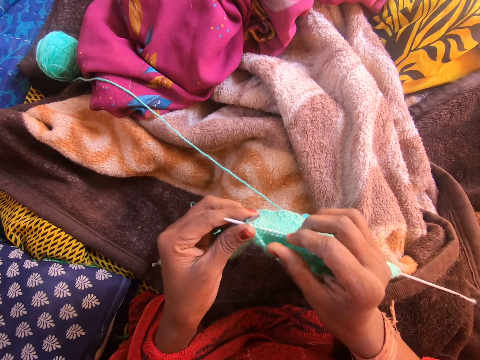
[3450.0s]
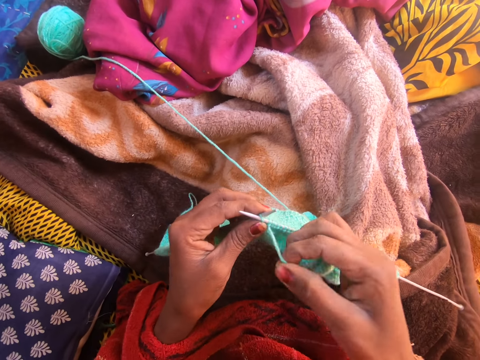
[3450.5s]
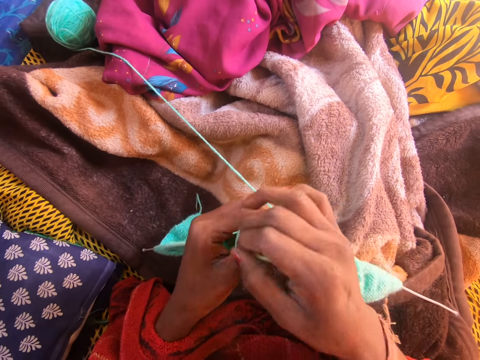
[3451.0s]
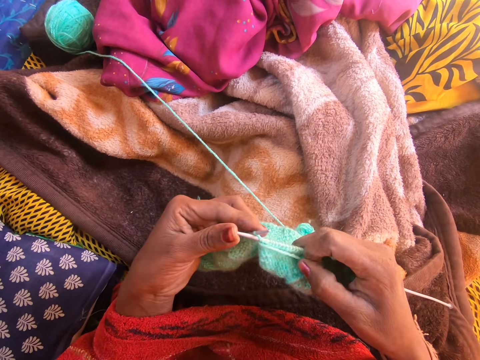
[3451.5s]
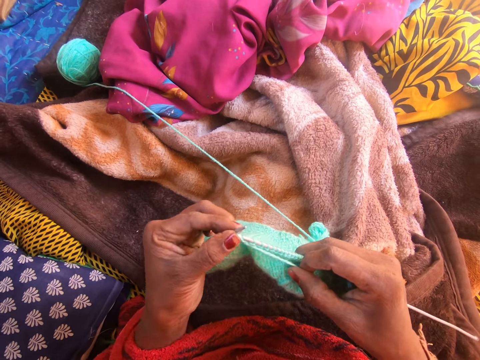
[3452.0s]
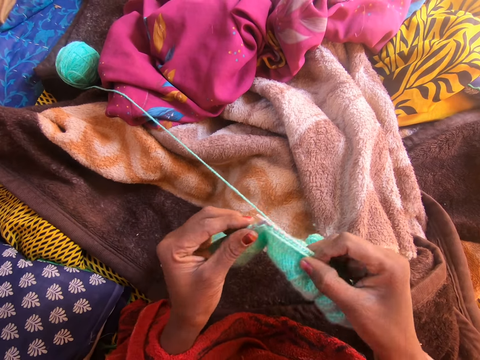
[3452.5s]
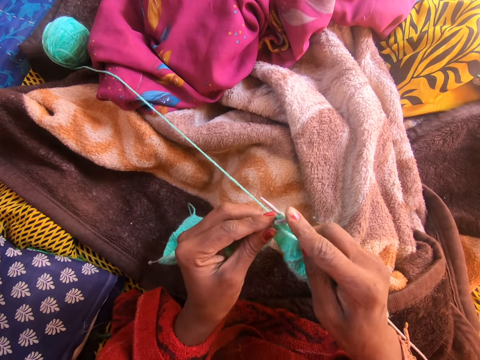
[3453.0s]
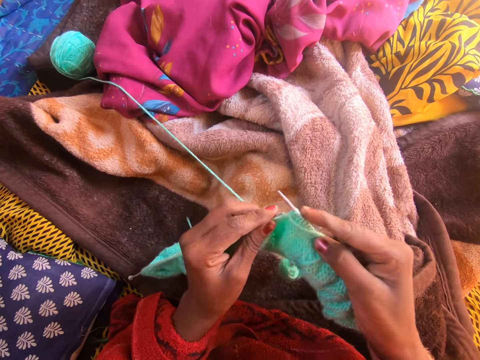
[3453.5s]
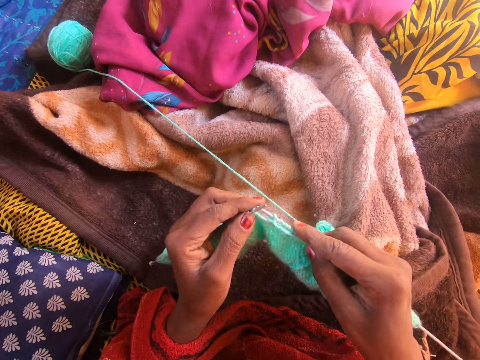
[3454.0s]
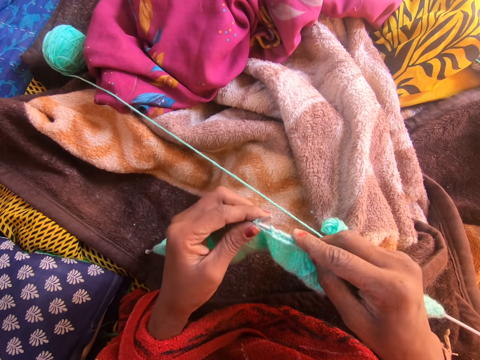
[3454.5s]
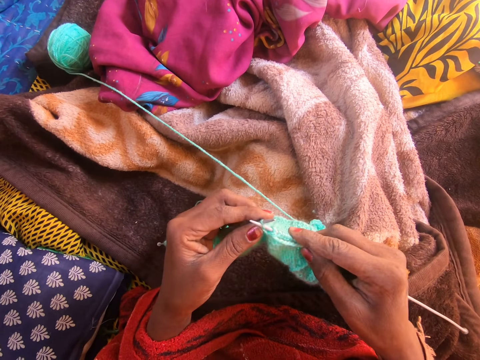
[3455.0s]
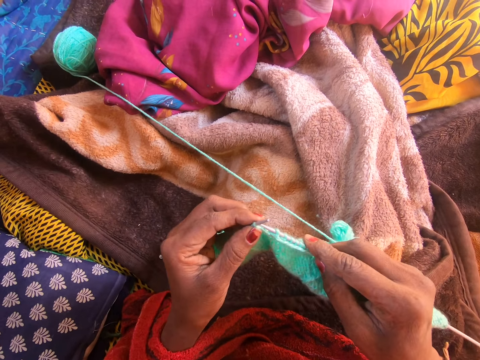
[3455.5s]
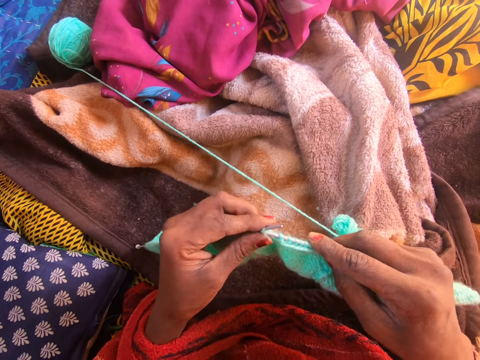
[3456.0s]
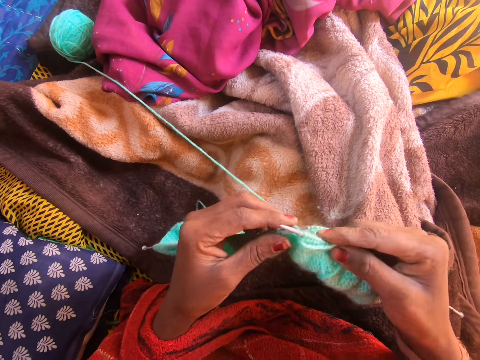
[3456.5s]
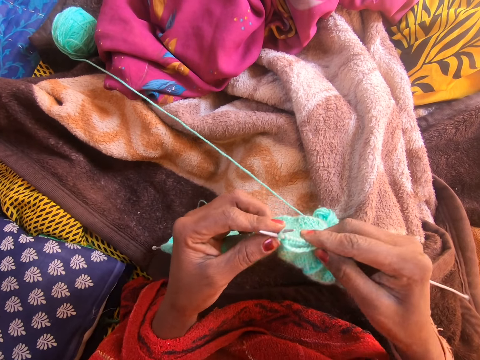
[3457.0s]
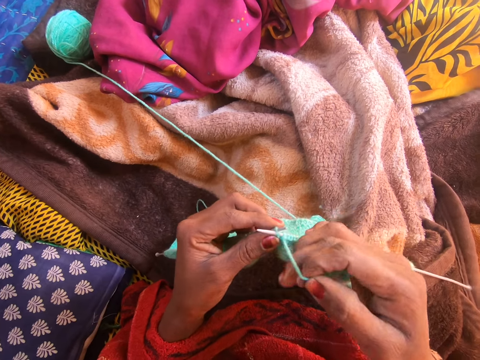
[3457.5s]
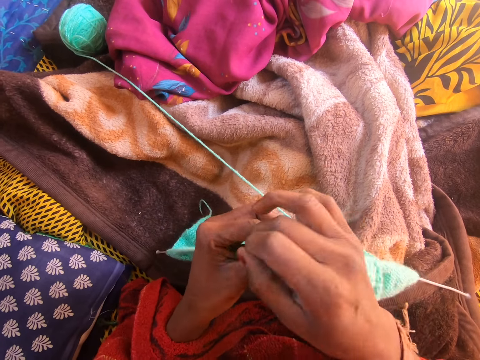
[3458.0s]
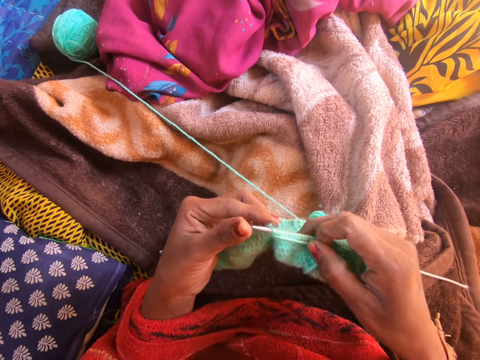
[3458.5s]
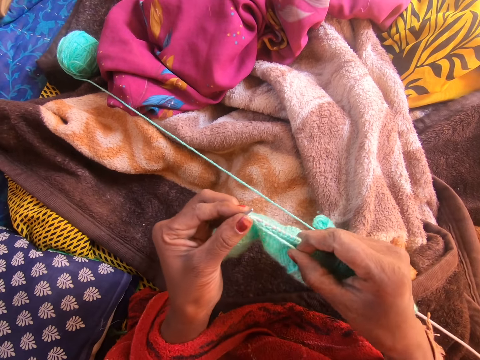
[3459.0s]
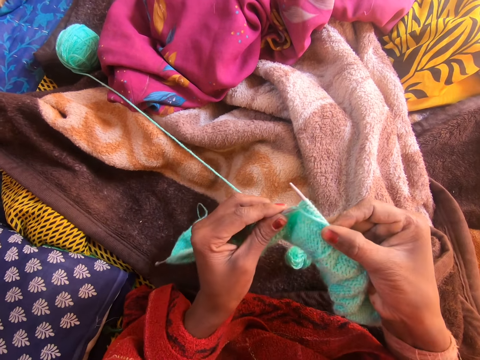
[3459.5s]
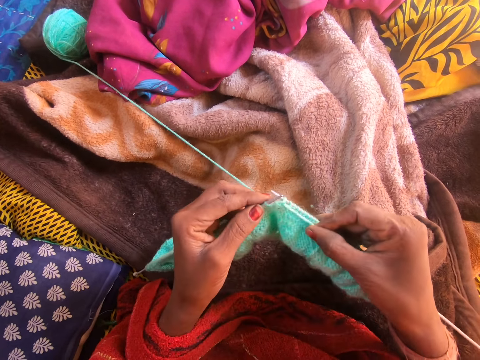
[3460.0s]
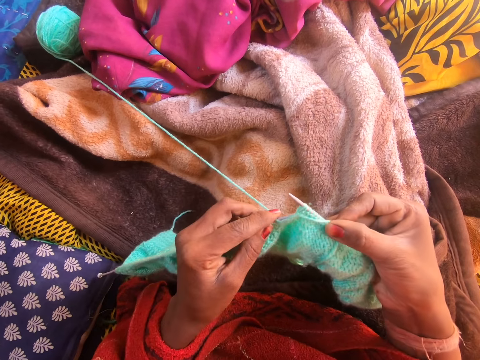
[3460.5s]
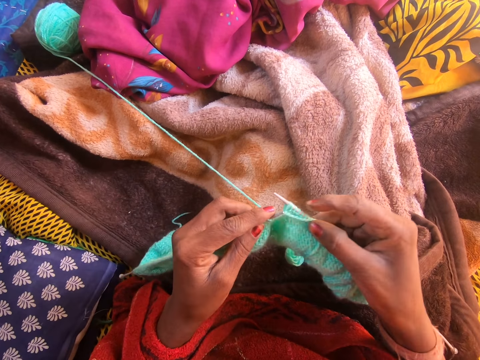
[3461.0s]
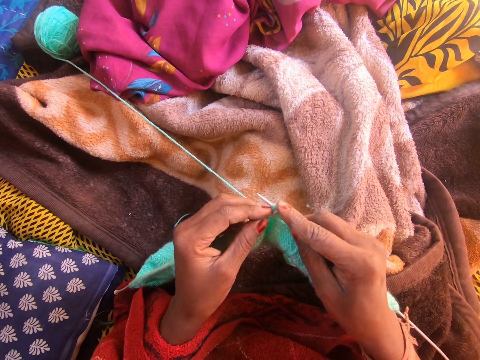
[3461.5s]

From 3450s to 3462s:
The camera wearer touches a fabric. They weave the fabric.

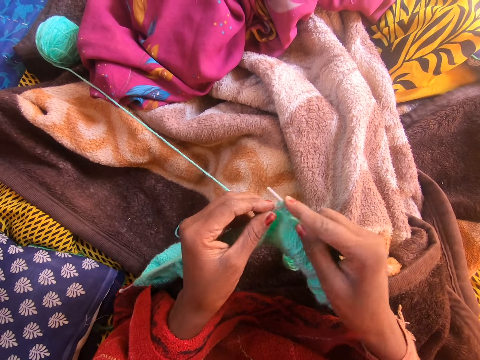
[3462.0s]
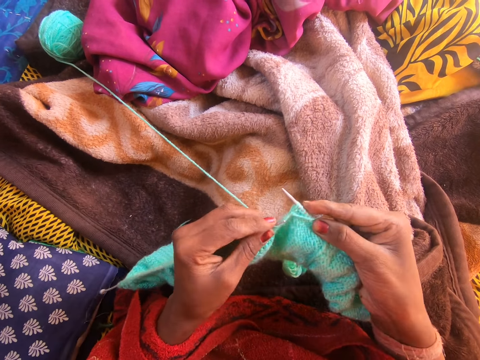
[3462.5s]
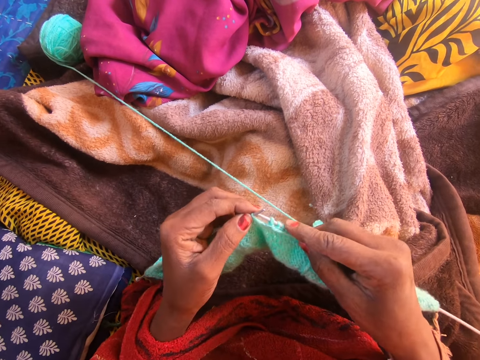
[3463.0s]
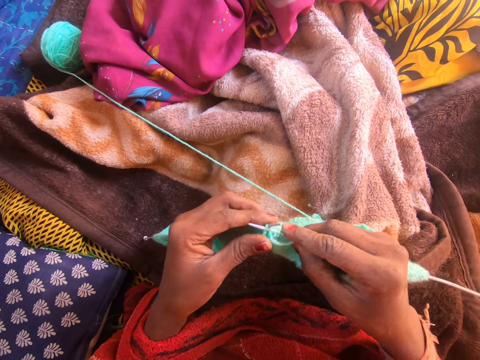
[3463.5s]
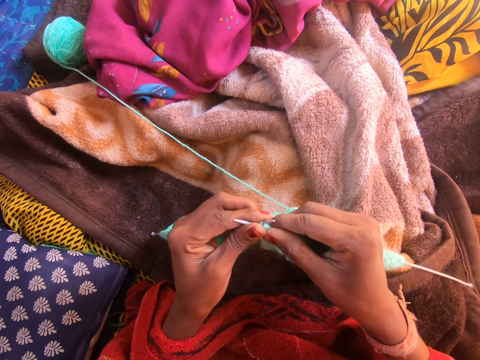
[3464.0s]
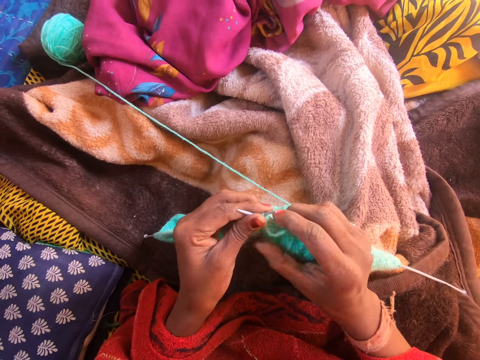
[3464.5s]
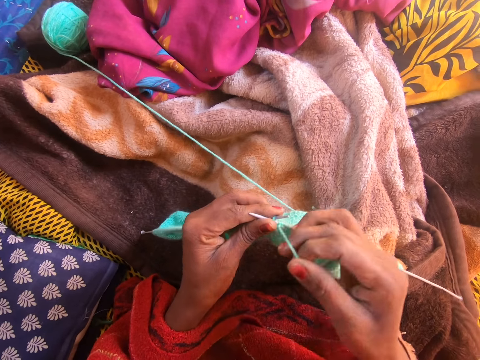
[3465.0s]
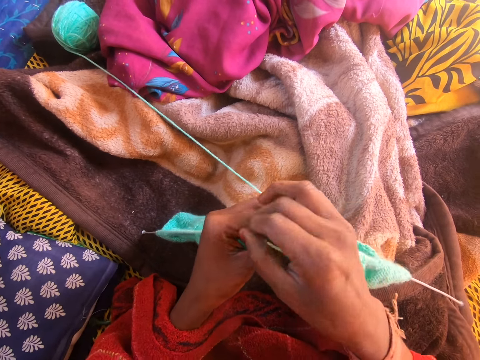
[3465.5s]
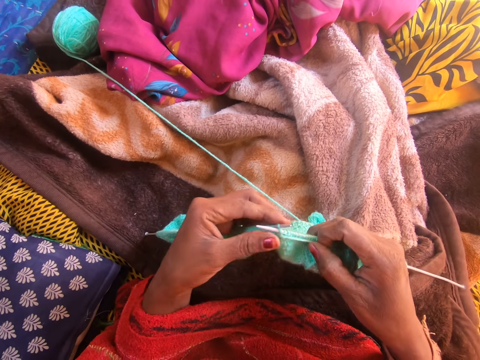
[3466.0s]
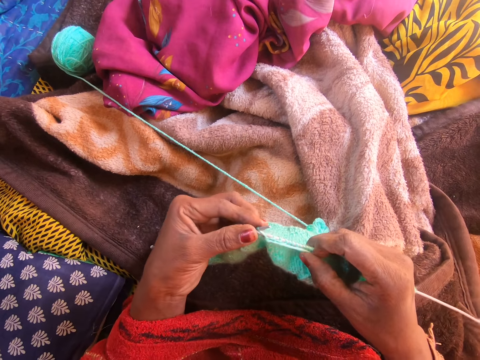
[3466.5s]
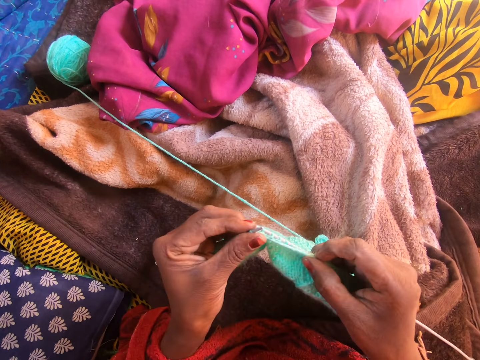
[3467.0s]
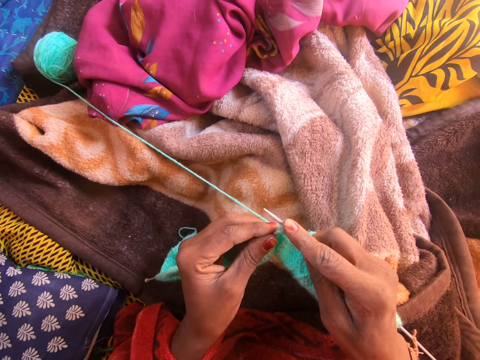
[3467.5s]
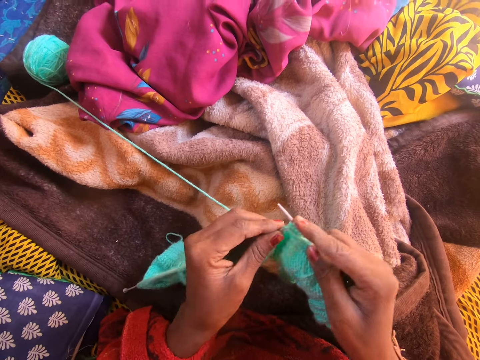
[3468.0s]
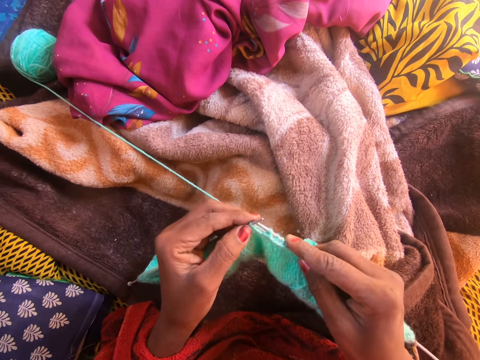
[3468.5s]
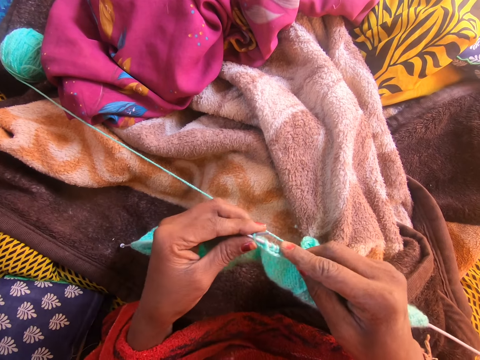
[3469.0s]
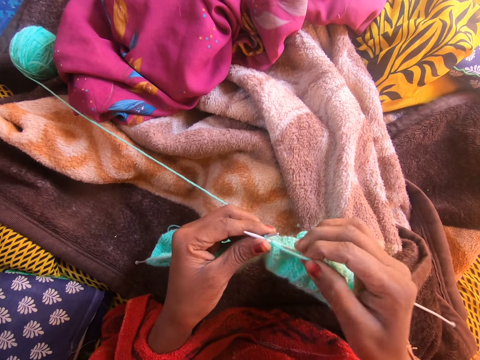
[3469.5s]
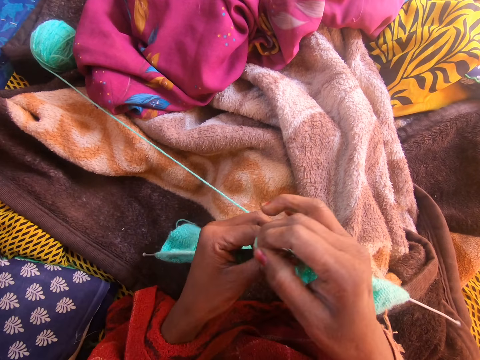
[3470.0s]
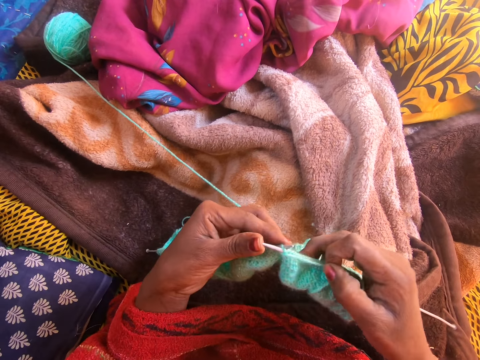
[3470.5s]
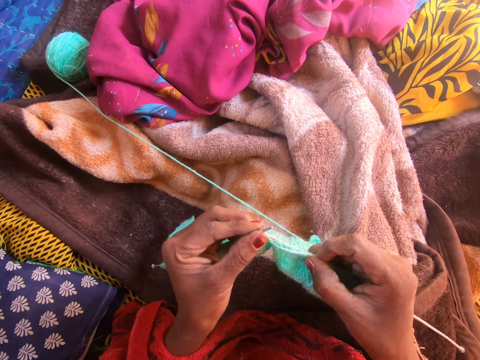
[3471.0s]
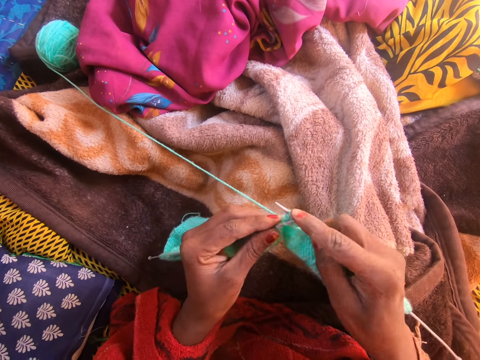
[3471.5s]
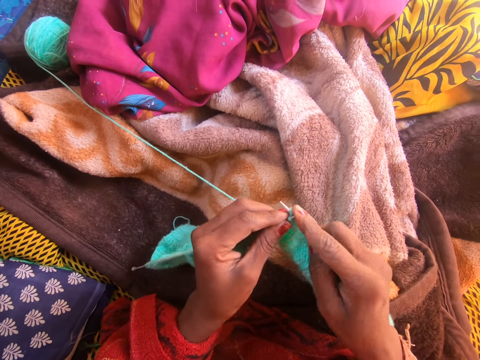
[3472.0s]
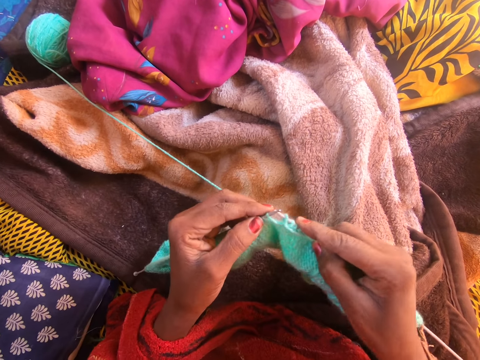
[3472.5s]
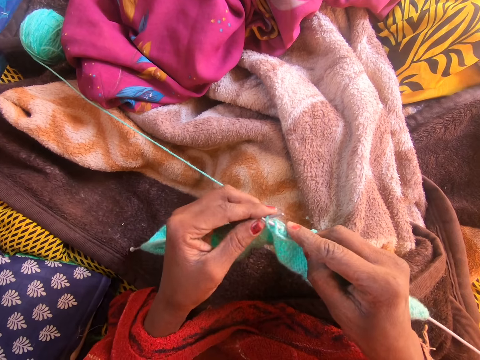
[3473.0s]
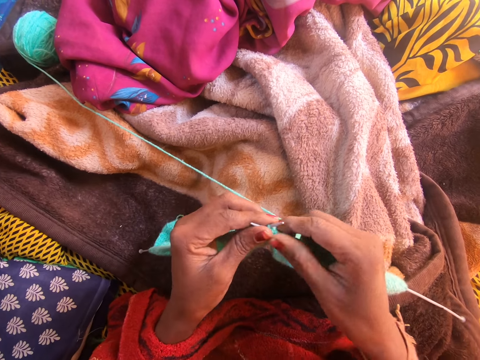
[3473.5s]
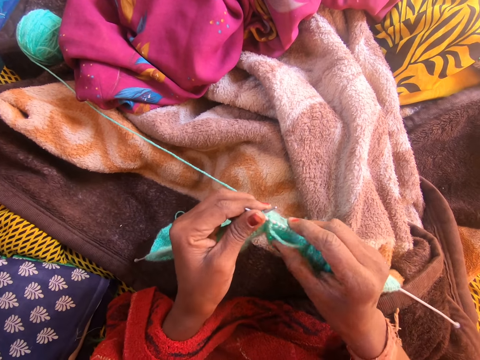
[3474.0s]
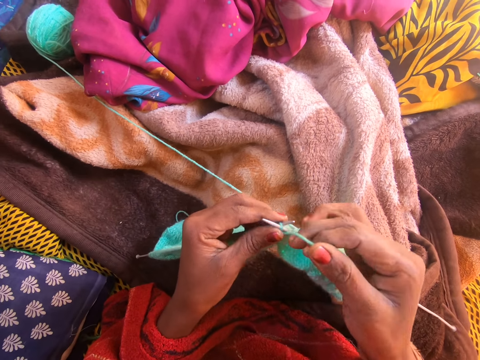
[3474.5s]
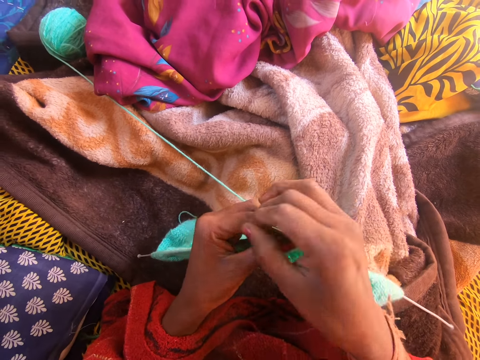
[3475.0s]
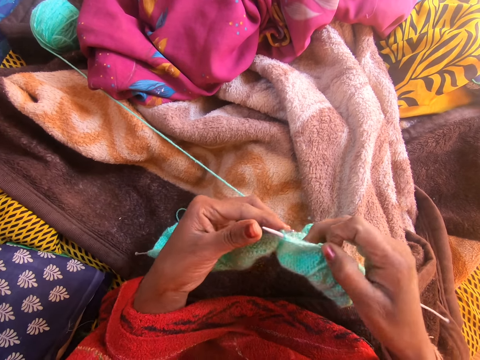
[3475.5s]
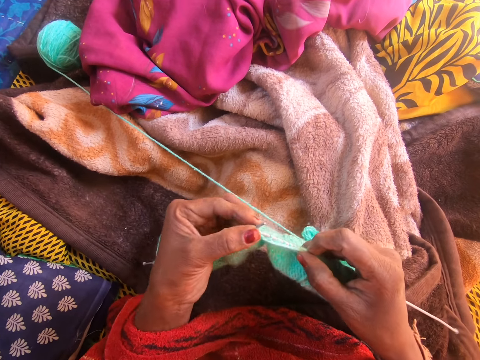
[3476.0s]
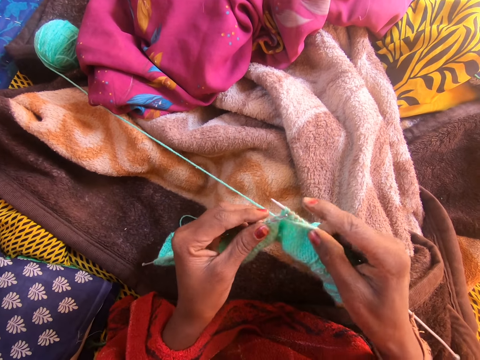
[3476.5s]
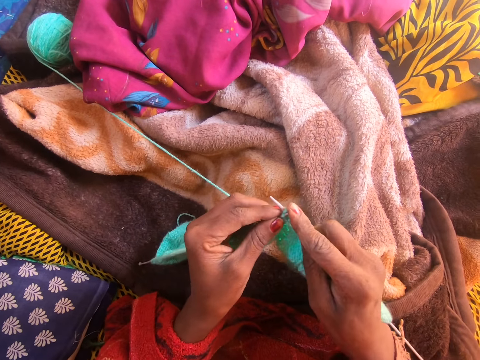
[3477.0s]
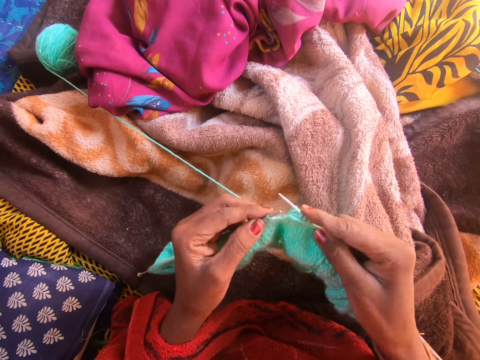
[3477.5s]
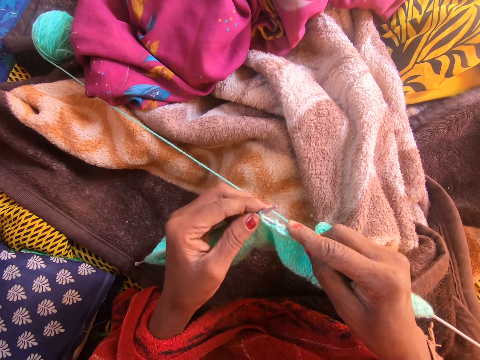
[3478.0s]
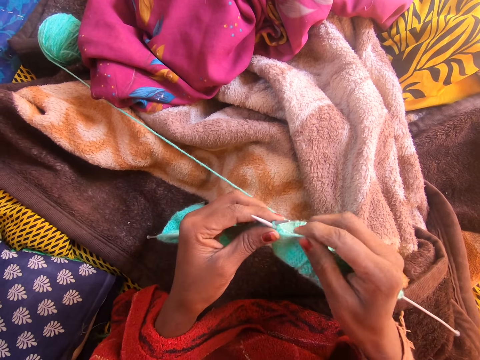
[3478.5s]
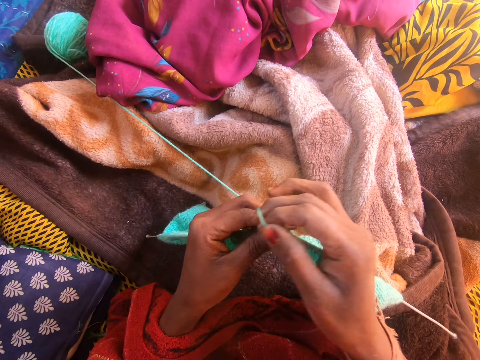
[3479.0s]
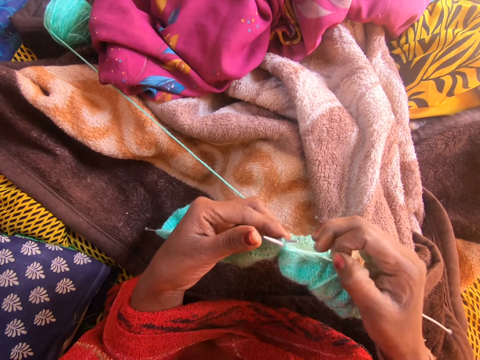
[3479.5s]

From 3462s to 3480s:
The camera wearer touches a fabric. They weave the fabric. They touch the fabric. They weave the fabric.
